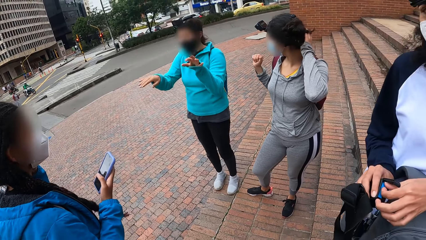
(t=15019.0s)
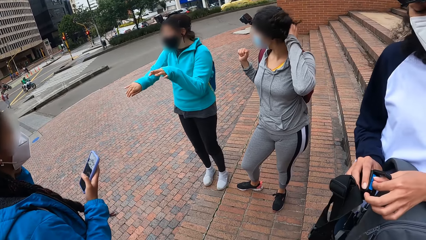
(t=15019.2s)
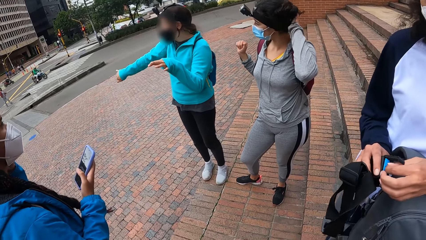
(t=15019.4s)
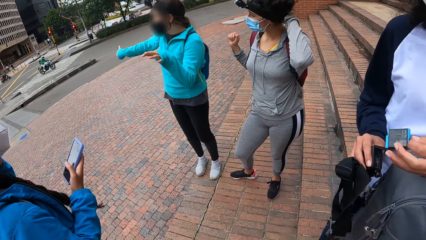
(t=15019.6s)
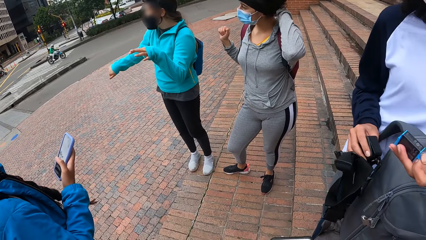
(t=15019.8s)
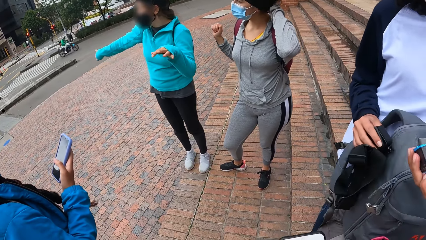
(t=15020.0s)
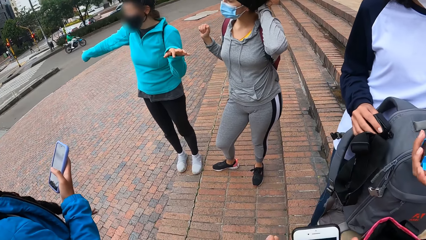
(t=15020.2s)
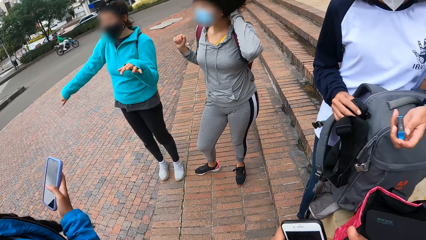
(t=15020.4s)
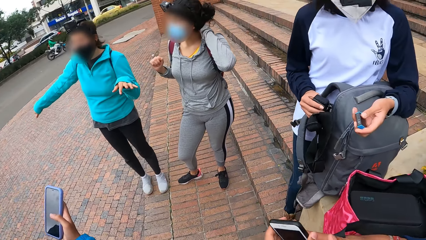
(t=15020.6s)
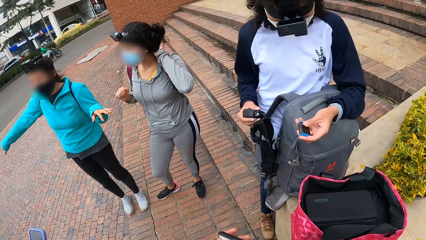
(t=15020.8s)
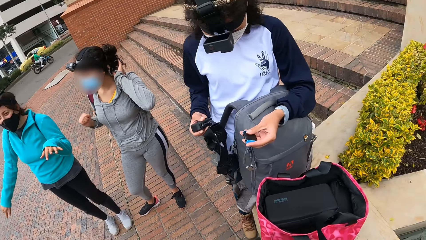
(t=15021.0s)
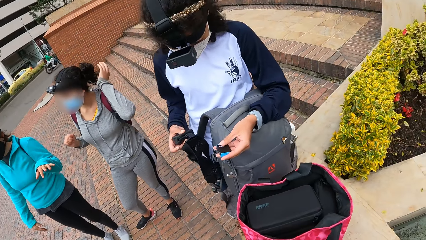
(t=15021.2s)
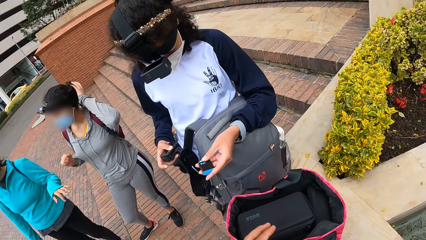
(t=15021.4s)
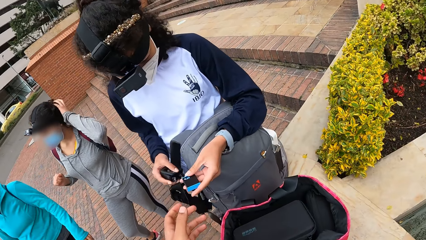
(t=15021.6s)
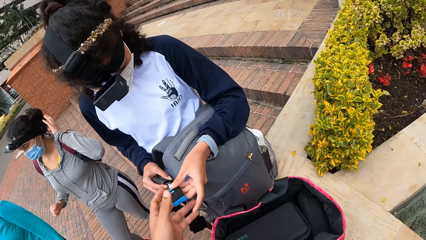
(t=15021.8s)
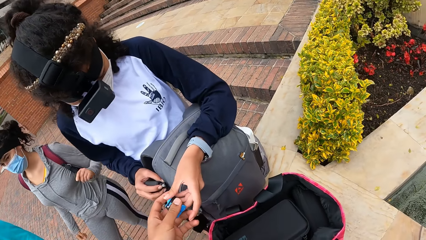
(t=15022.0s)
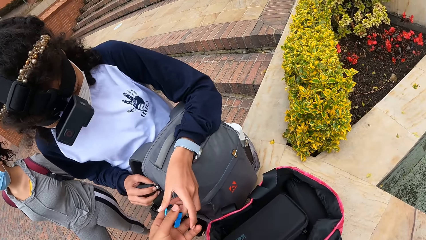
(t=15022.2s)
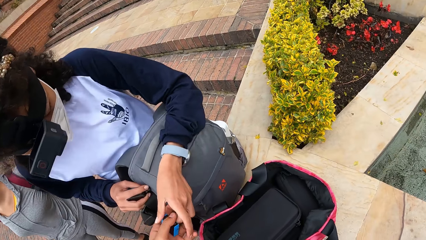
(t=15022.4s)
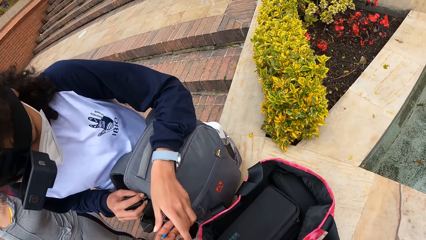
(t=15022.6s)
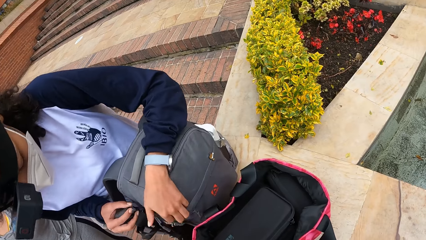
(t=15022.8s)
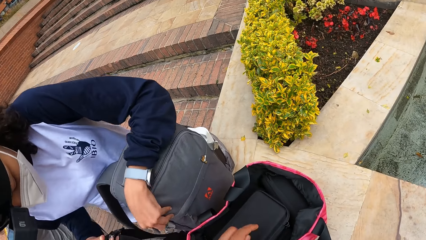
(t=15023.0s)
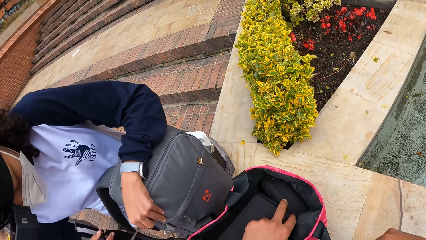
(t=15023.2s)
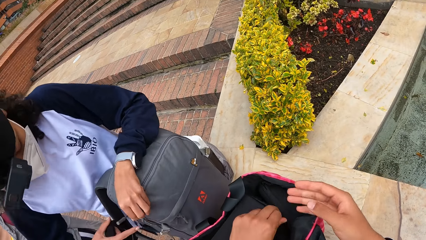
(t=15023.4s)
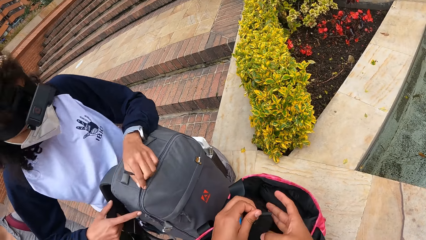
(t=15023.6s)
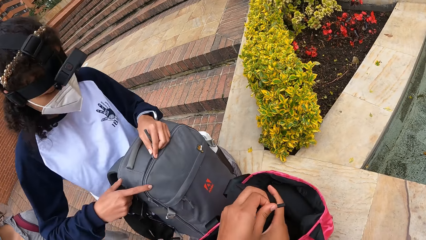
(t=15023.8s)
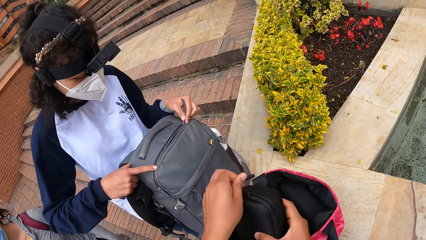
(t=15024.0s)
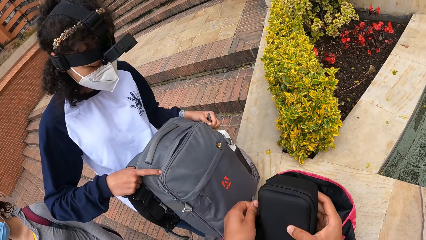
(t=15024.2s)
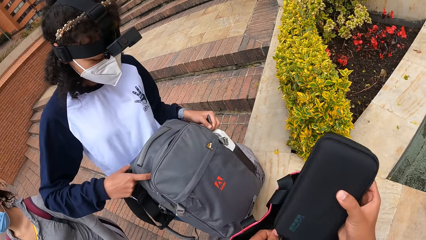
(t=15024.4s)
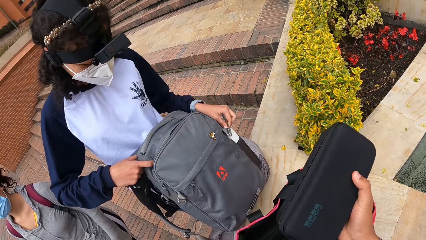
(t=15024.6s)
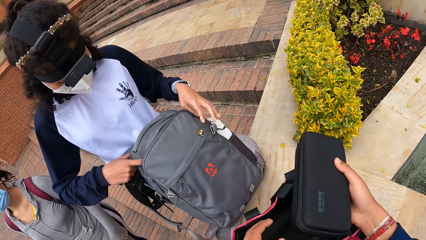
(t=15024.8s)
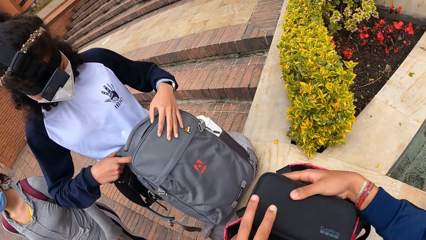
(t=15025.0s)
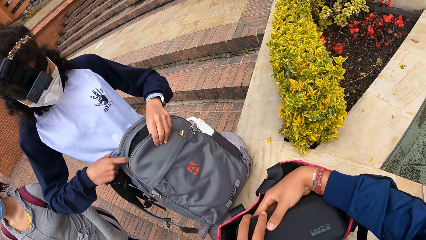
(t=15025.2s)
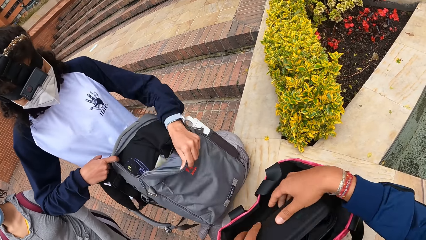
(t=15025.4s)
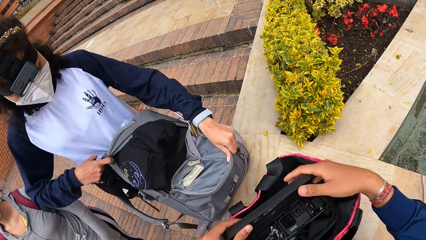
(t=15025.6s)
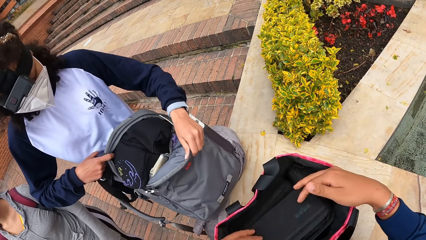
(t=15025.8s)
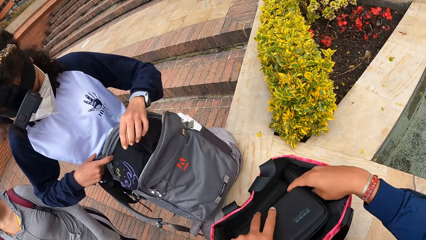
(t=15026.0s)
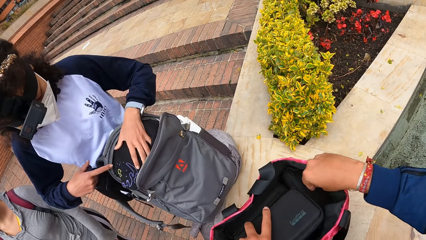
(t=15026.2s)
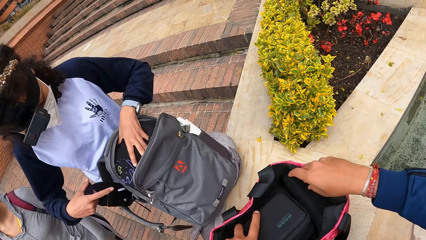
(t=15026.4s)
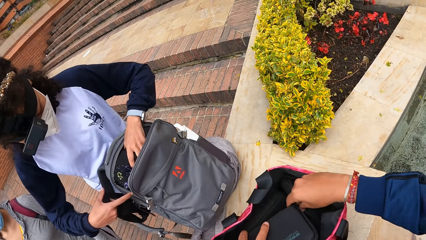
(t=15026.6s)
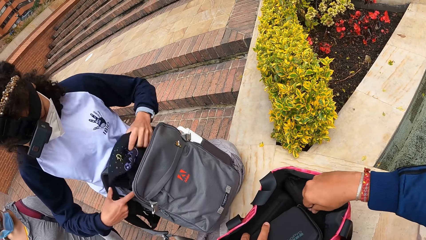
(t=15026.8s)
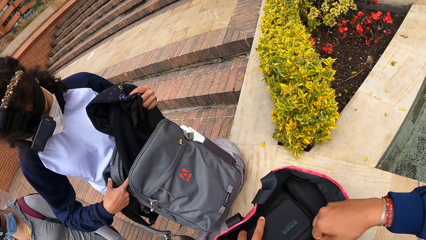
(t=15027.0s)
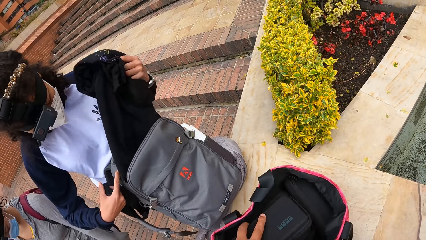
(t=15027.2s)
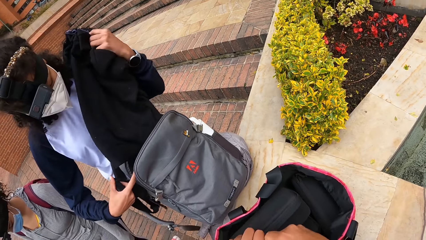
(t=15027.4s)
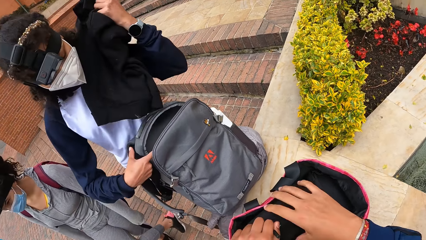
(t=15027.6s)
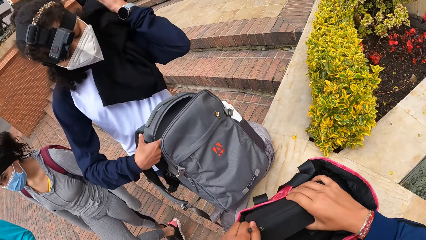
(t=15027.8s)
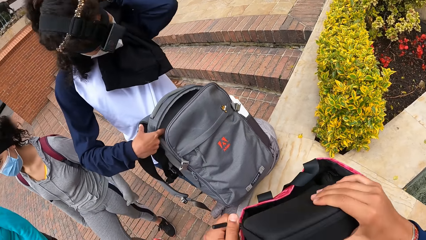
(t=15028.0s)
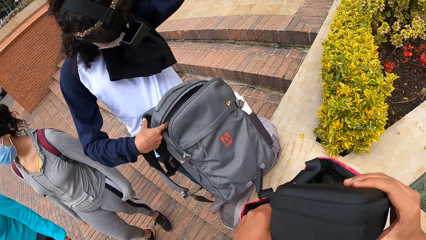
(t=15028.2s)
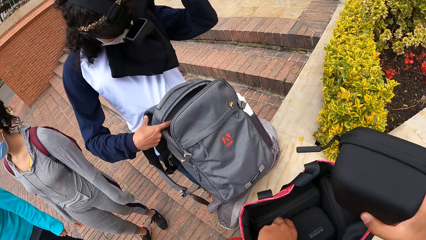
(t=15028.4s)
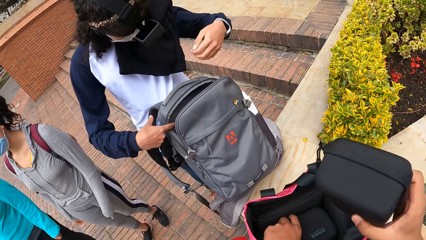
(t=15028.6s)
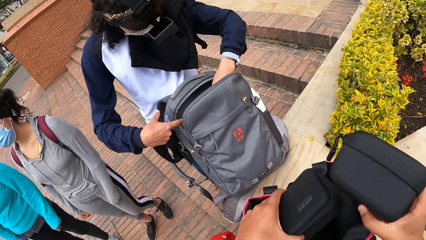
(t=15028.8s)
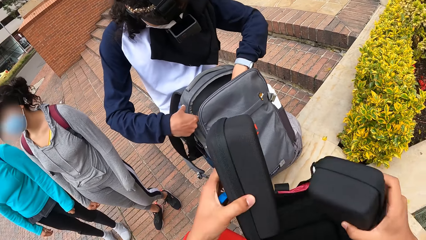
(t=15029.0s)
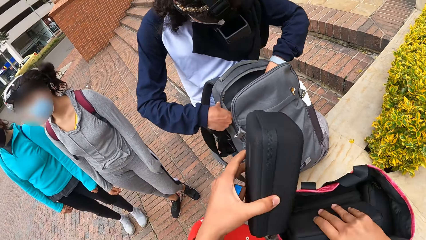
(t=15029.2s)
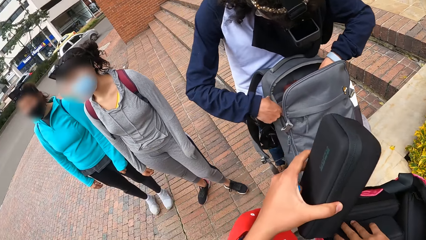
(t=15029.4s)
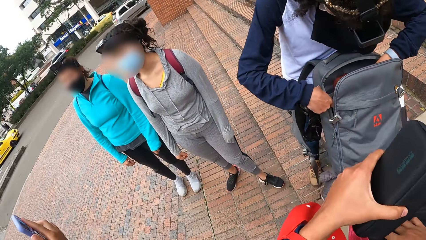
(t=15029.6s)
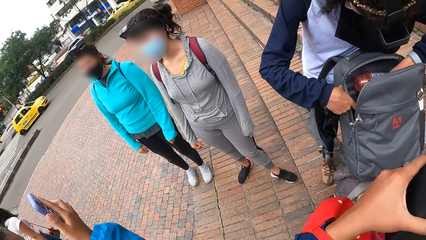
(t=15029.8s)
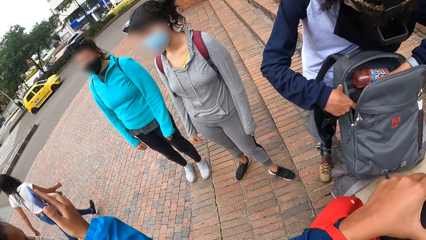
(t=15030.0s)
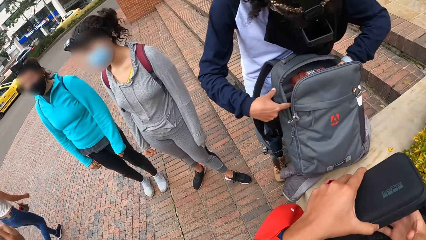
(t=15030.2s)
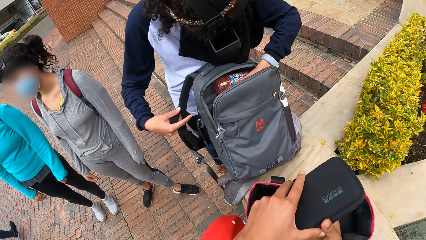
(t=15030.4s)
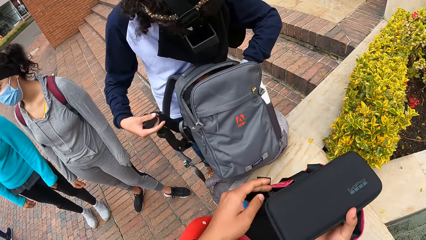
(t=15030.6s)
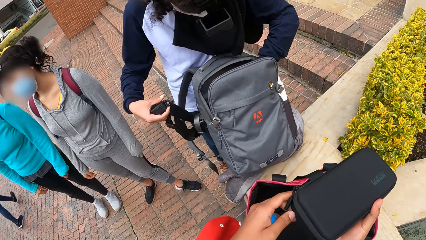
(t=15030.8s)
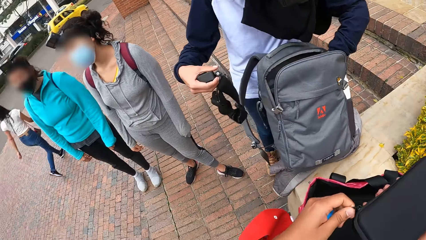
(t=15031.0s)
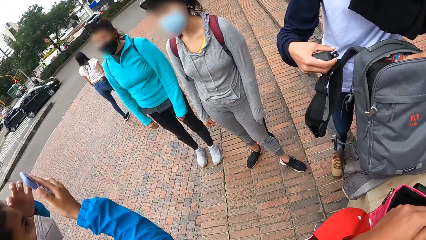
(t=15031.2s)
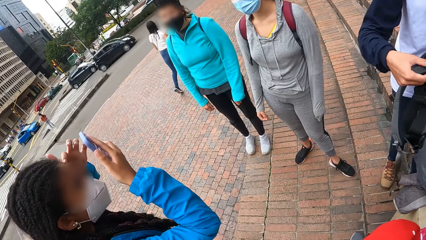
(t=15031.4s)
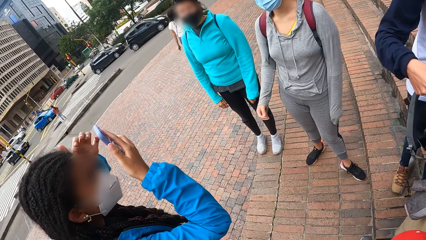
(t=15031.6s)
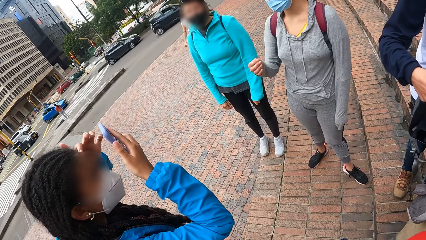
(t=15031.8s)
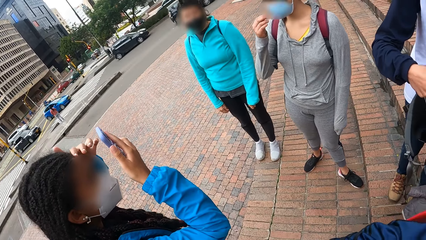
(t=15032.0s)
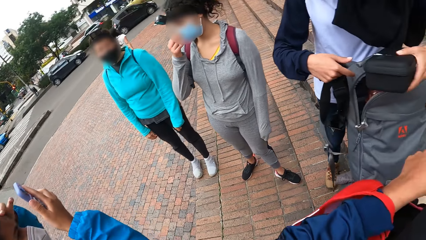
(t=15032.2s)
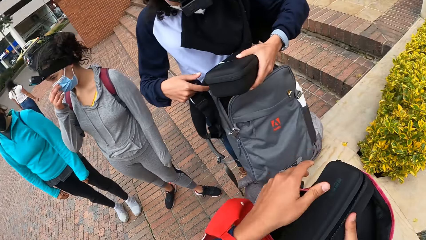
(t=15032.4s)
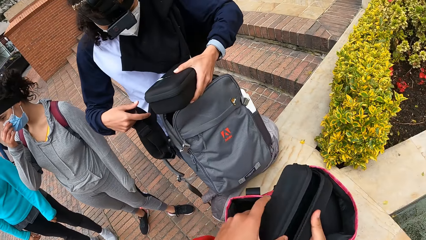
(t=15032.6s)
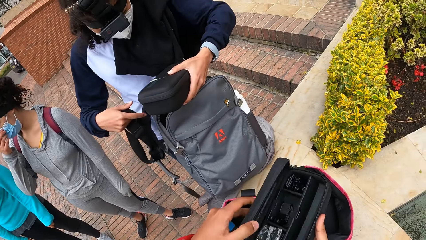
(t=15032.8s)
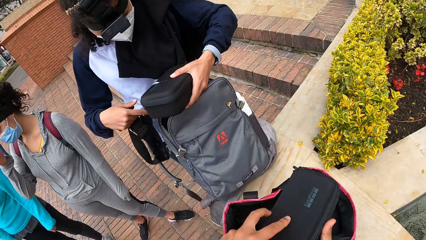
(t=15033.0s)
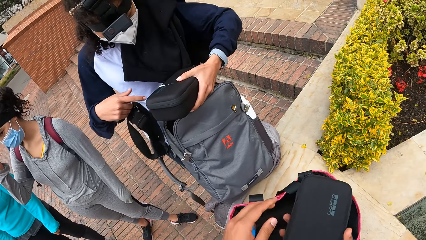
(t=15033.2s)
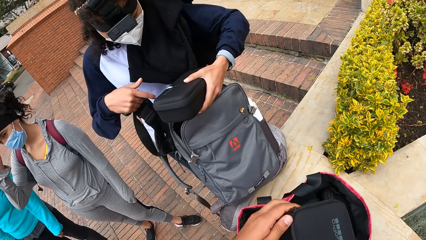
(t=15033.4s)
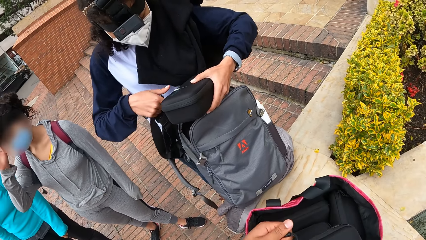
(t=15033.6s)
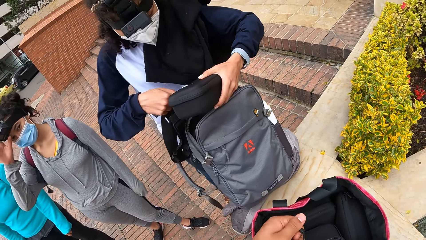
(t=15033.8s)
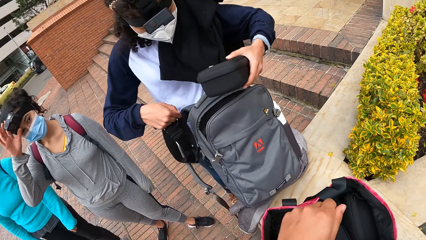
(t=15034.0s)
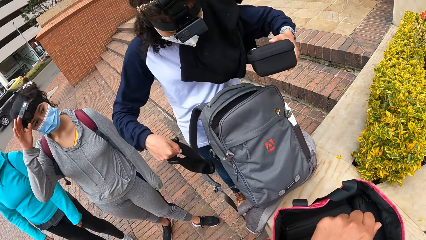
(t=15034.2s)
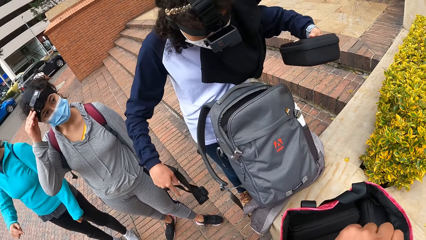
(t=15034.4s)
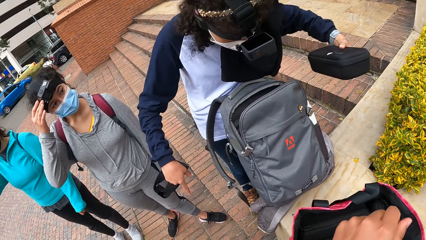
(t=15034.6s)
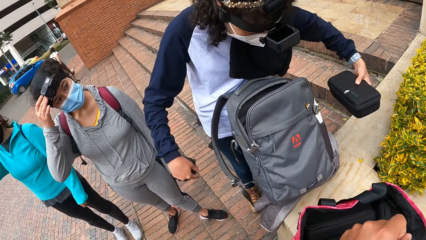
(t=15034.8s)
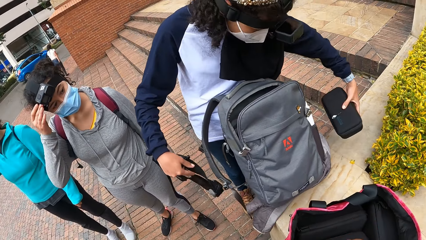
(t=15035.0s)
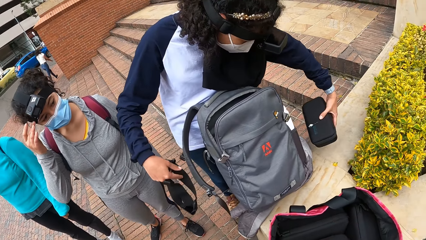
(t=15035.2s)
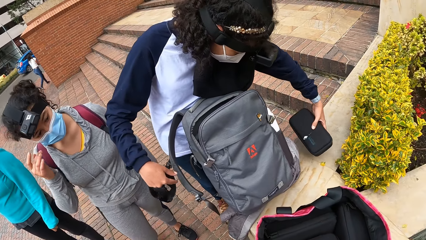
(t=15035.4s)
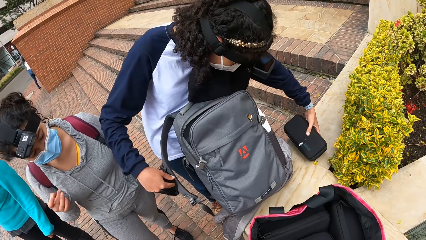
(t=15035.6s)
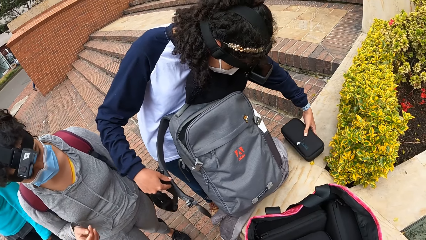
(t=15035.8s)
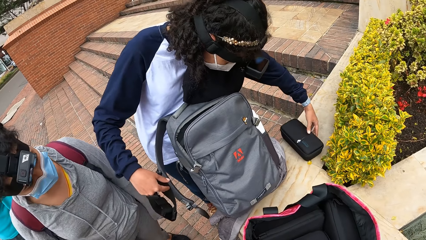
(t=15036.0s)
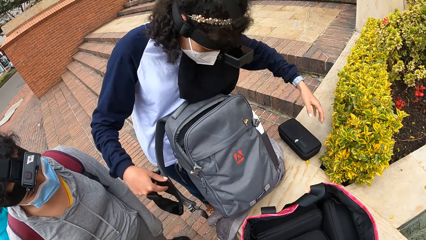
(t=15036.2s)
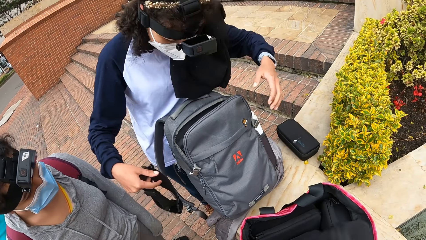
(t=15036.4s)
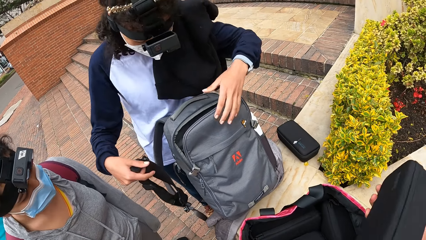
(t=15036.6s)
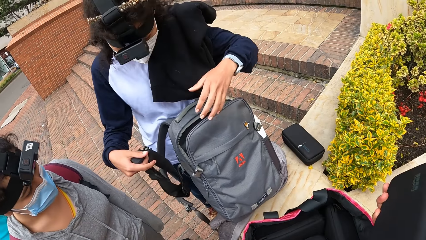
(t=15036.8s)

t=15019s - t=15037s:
A woman removes a battery from the camera with her left hand. The camera wearer puts the phone on her left hand. She takes the battery from the woman with her left hand. She picks up a purse from the knapsack with her left hand. The woman opens the backpack with her left hand. The camera wearer holds the purse with her right hand, unzips the purse with her left hand, and opens the purse with her hands. Another woman carries a dress from the backpack with her left hand. The camera wearer closes the zip of the purse with her hands. She lifts the purse with her right hand. She lifts the purse from the knapsack with her left hand. She places the purse in the knapsack with her right hand. The other woman holds a purse with her left hand. The camera wearer opens the purse with her left hand and closes the zip of the purse with her left hand. The other woman places the purse on the short wall with her left hand.
